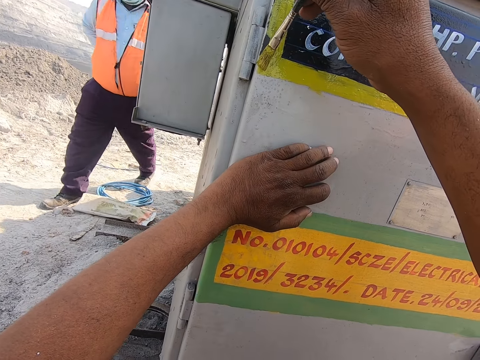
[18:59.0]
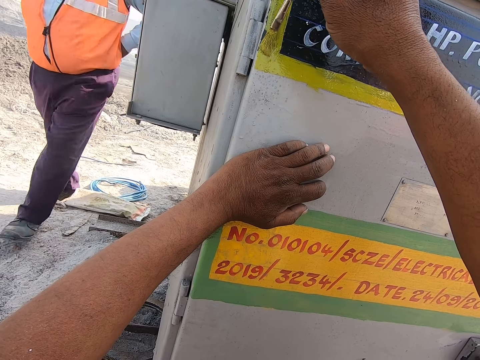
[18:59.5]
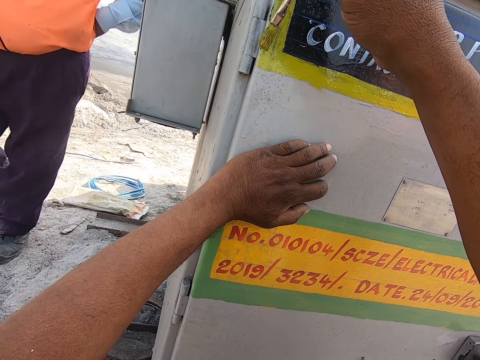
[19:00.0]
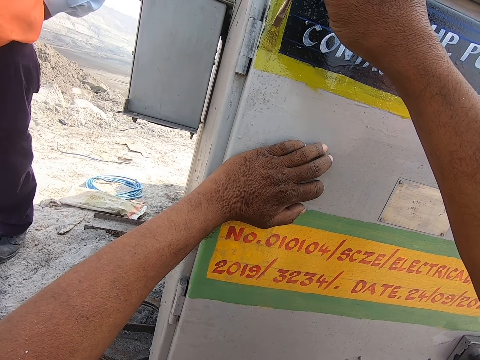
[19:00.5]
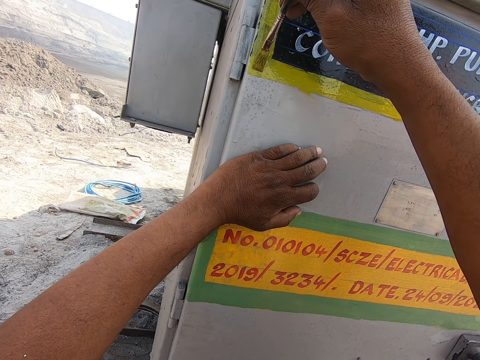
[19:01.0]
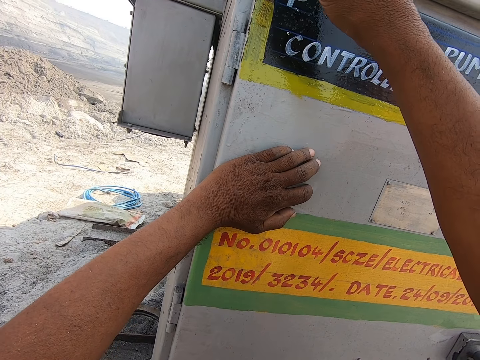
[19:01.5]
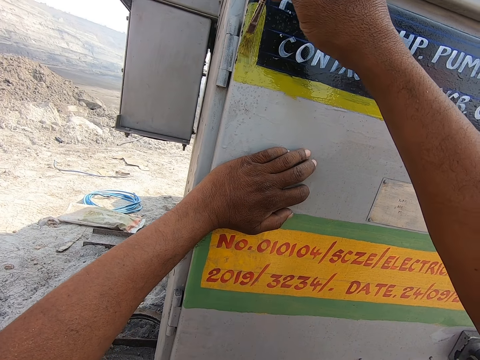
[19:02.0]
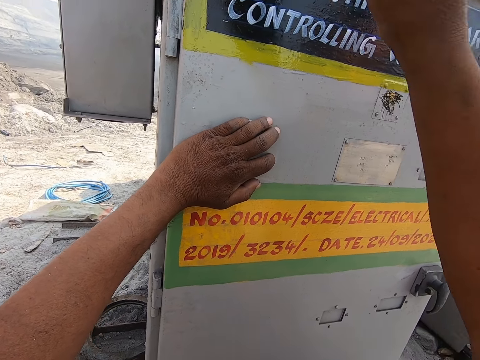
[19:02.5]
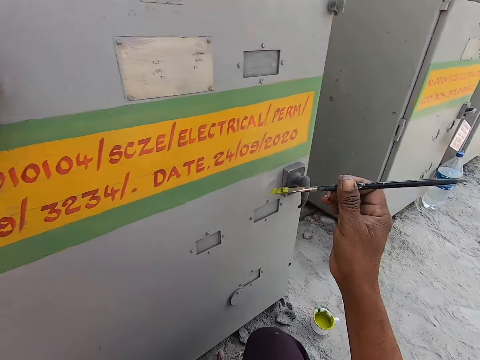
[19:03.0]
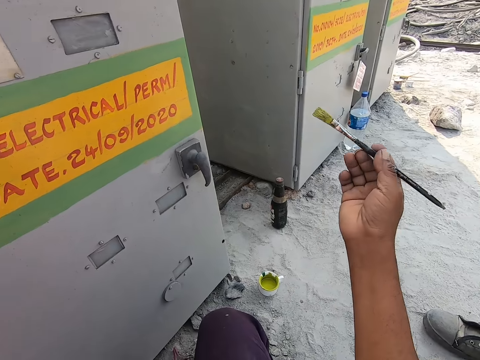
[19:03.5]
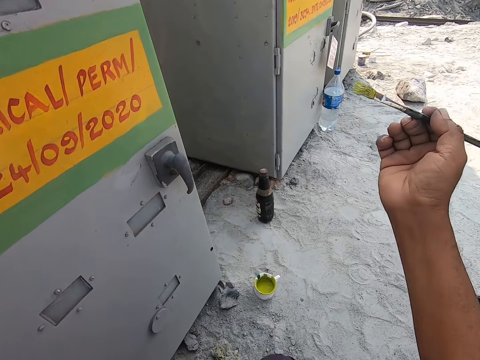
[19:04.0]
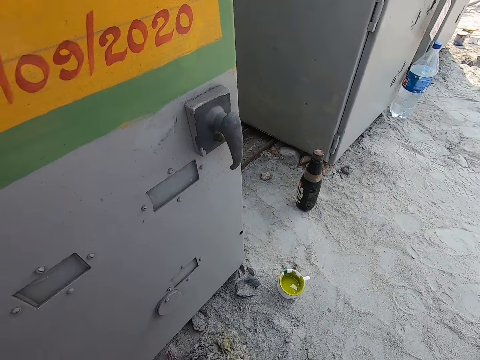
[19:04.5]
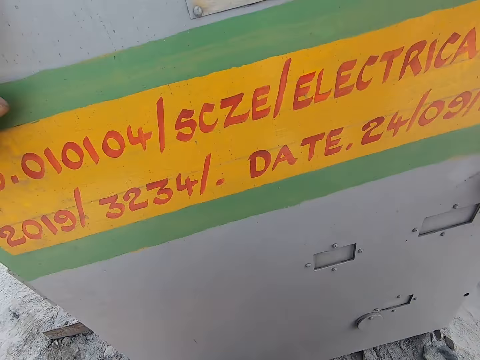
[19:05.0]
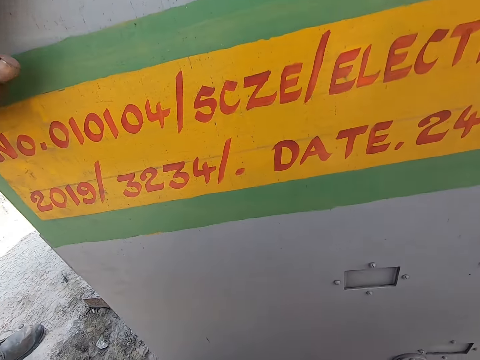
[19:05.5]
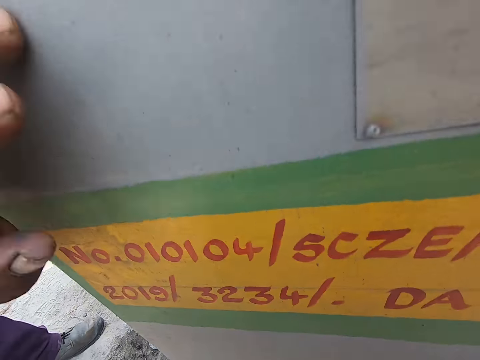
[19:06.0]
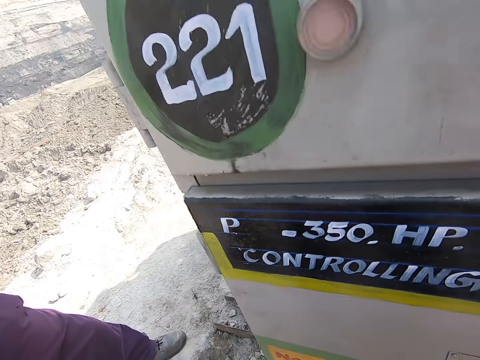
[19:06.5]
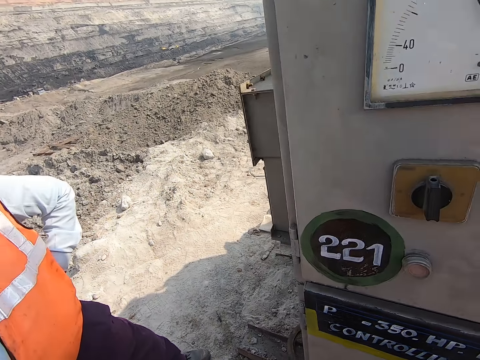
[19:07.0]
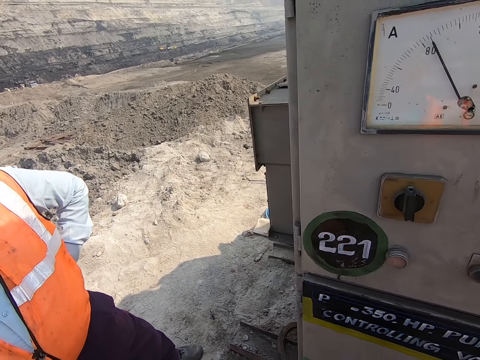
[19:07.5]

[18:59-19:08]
The camera wearer moves the right hand. They remove the hand from the wall and stand up. They interact with a man.
